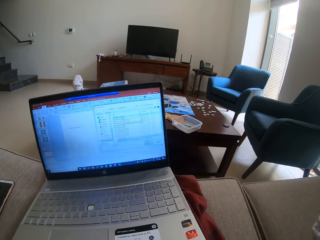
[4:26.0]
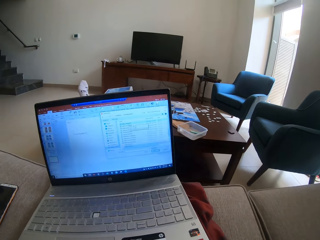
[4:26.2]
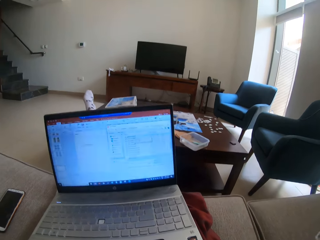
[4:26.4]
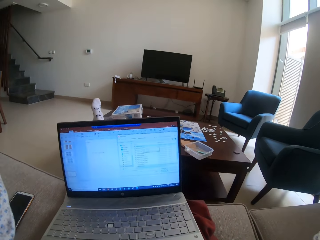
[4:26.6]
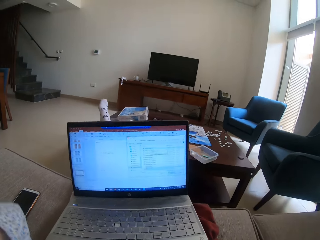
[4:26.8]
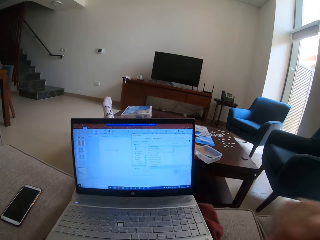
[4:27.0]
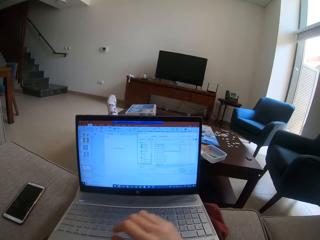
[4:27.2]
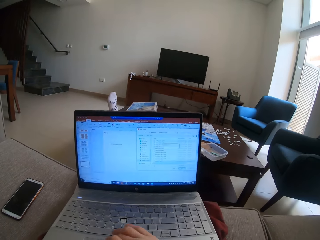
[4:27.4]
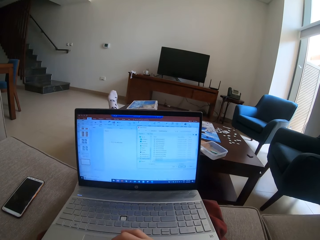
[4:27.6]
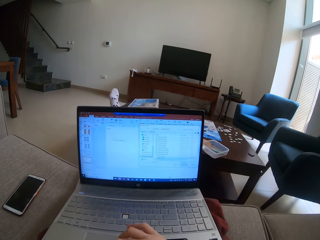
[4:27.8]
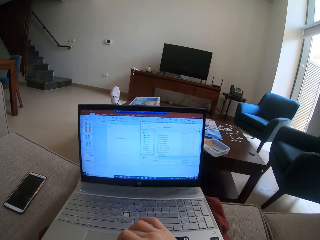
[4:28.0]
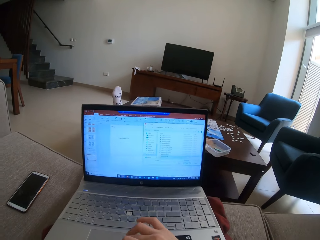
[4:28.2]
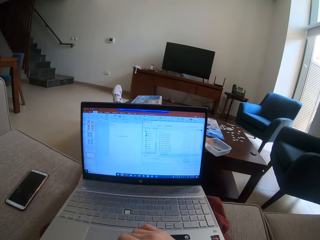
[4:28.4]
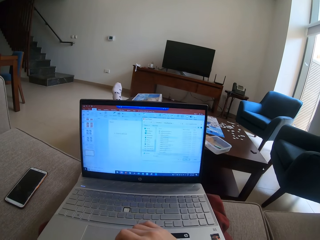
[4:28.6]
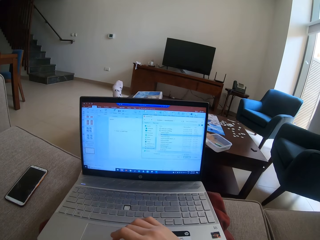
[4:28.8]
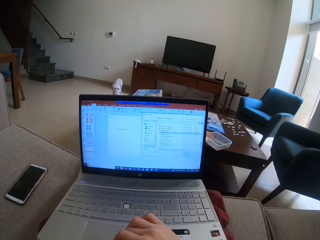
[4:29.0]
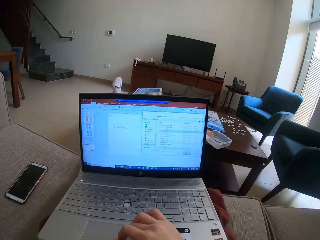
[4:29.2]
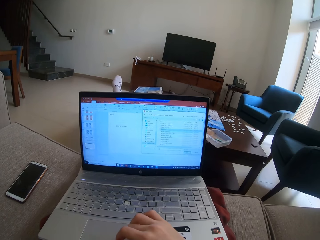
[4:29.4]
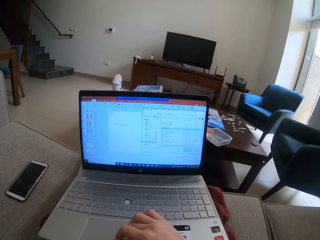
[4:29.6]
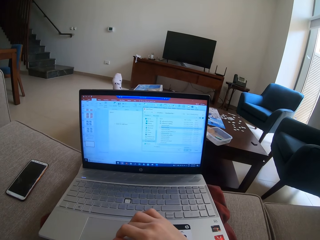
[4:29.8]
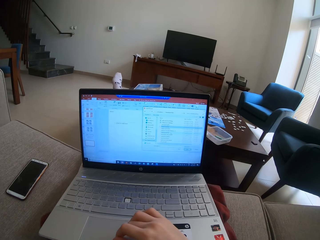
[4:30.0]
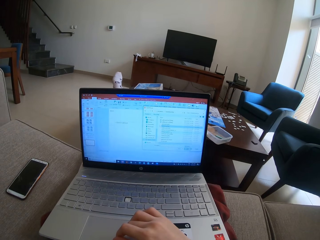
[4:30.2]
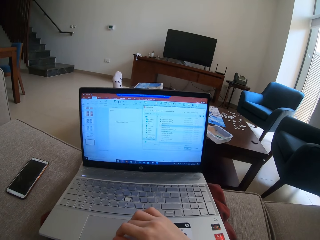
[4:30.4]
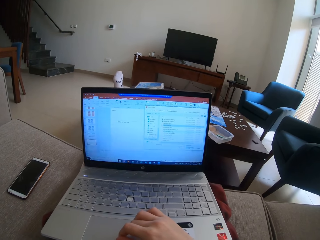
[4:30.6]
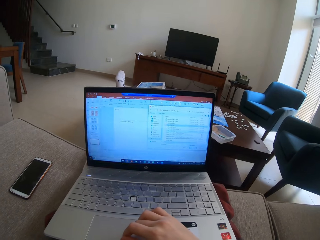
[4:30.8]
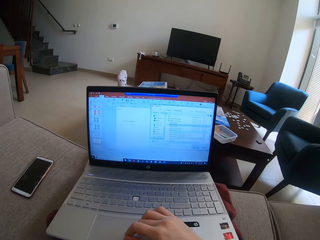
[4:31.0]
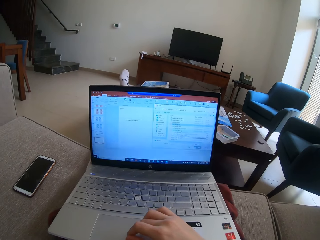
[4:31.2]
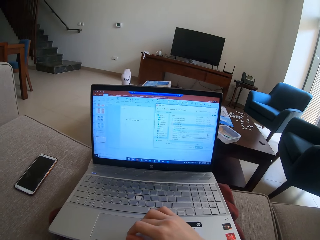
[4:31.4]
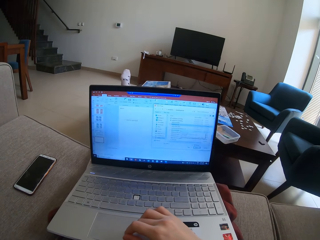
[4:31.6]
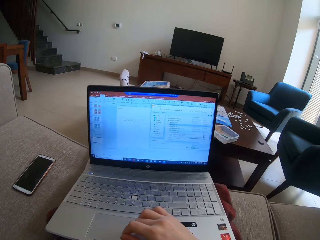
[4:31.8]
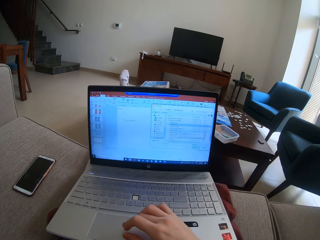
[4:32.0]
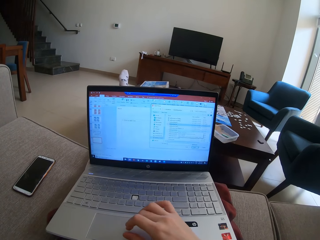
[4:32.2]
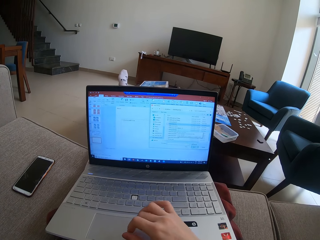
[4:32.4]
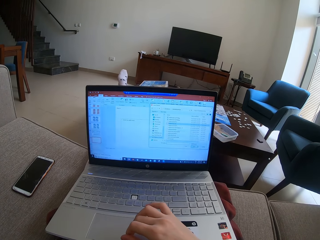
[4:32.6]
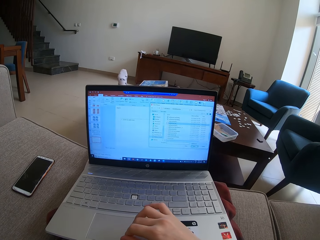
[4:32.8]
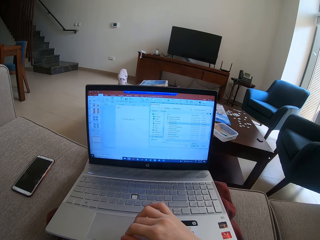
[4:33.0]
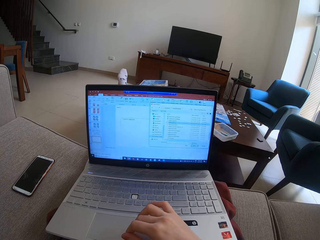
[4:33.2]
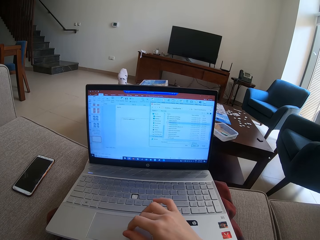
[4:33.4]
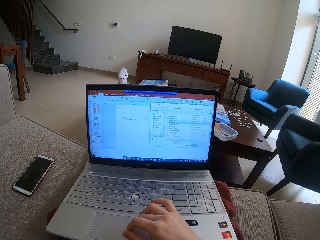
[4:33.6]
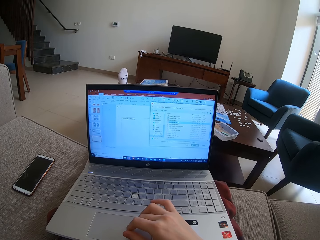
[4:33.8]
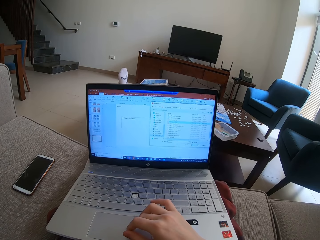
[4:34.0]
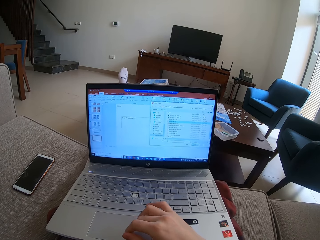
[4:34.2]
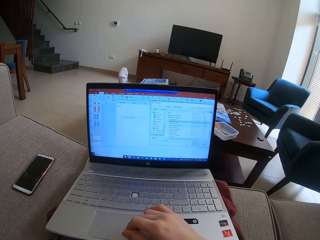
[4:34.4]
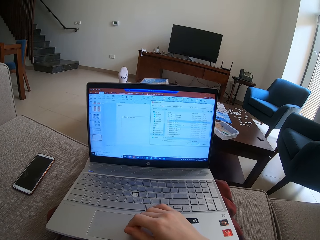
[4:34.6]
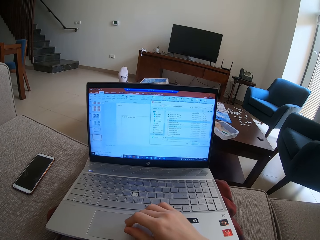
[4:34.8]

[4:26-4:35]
The camera wearer operates the laptop. They scroll on the laptop on the table.

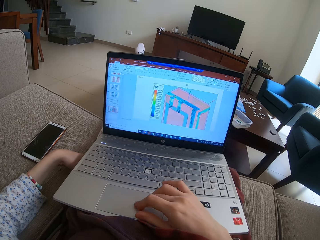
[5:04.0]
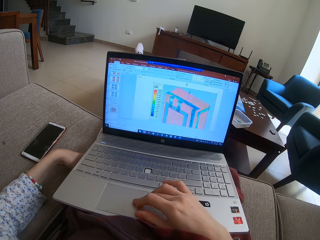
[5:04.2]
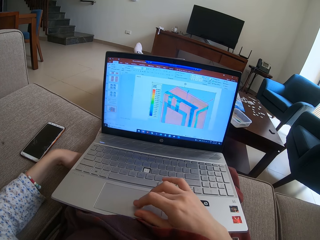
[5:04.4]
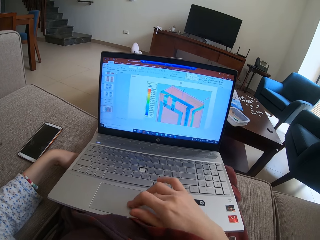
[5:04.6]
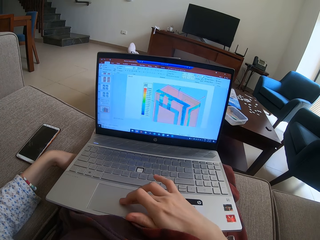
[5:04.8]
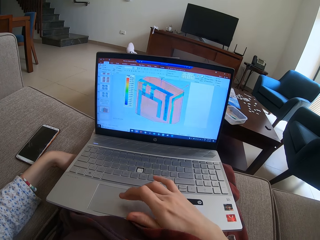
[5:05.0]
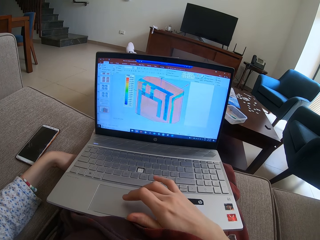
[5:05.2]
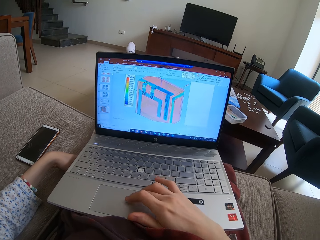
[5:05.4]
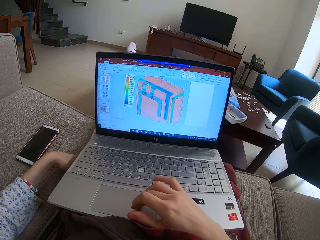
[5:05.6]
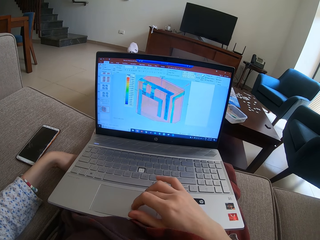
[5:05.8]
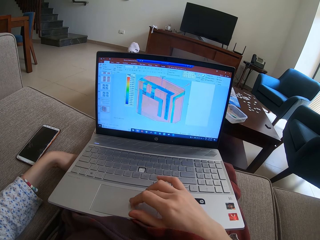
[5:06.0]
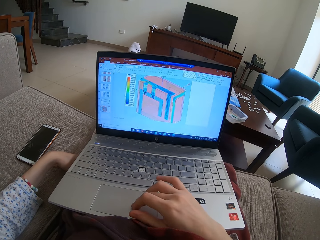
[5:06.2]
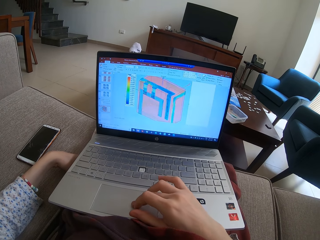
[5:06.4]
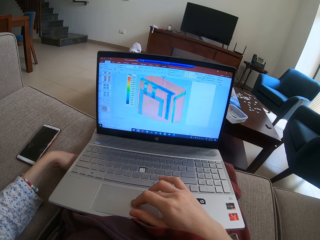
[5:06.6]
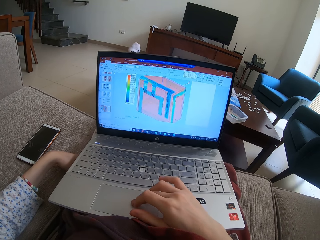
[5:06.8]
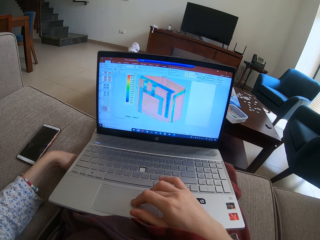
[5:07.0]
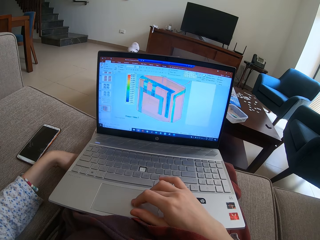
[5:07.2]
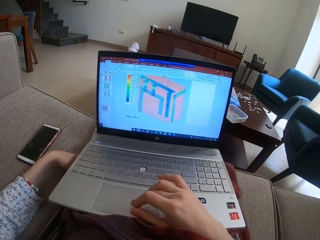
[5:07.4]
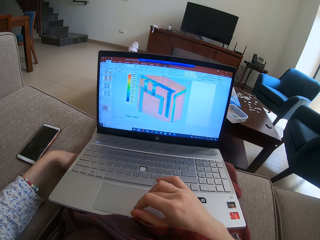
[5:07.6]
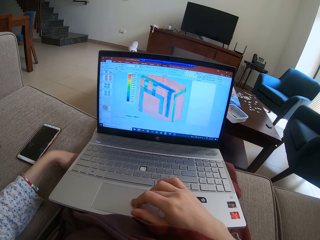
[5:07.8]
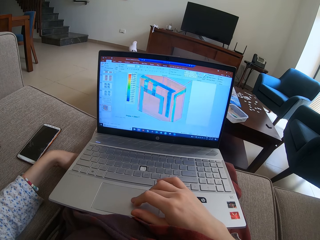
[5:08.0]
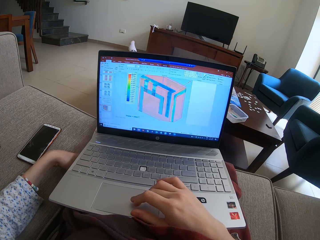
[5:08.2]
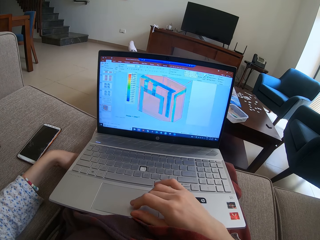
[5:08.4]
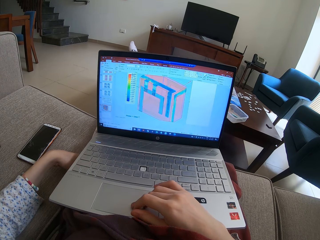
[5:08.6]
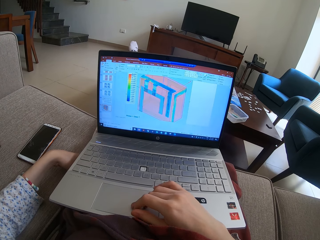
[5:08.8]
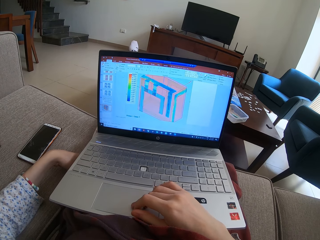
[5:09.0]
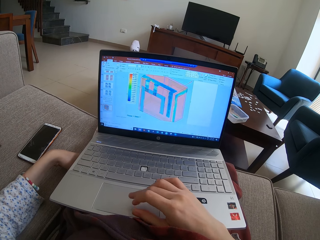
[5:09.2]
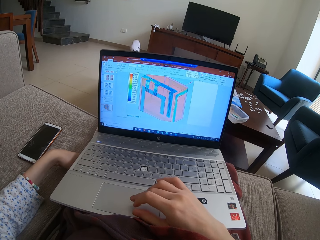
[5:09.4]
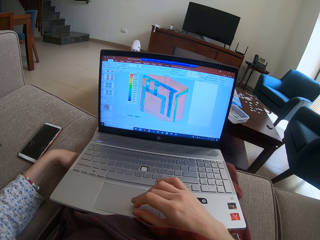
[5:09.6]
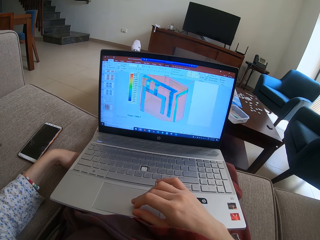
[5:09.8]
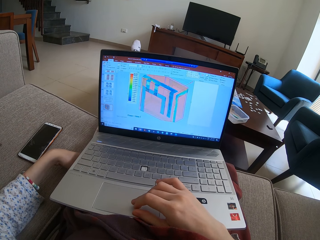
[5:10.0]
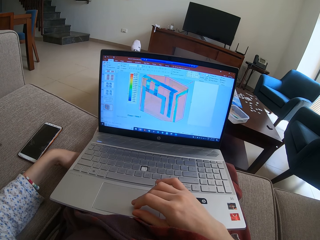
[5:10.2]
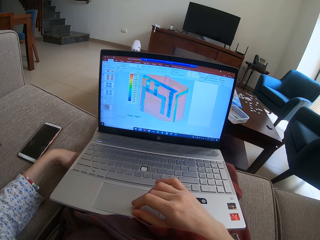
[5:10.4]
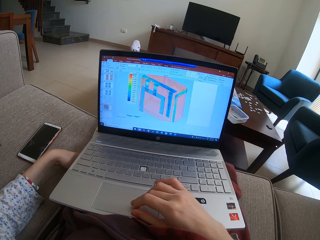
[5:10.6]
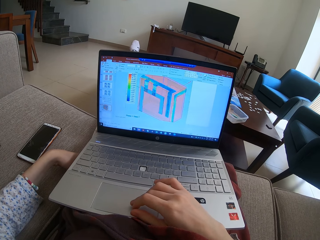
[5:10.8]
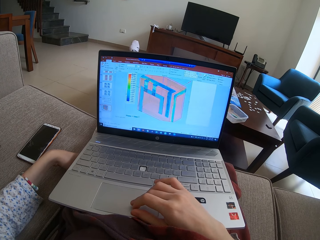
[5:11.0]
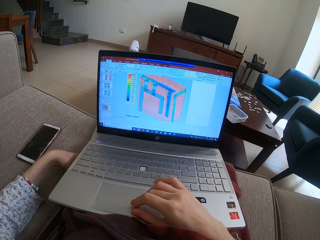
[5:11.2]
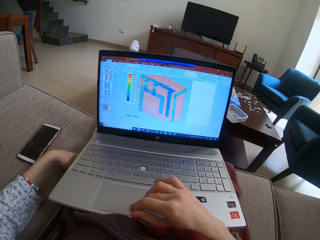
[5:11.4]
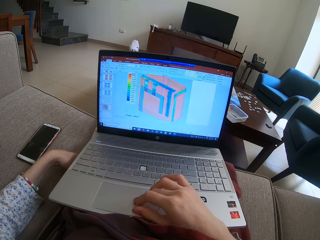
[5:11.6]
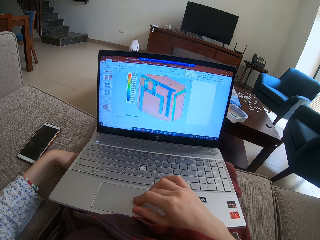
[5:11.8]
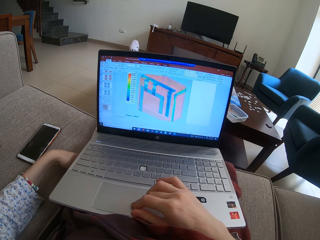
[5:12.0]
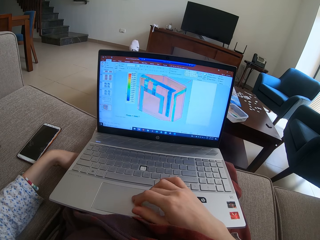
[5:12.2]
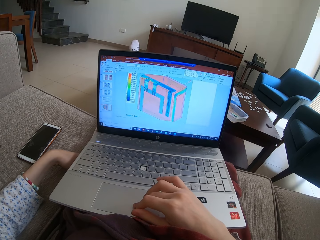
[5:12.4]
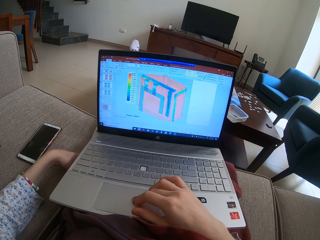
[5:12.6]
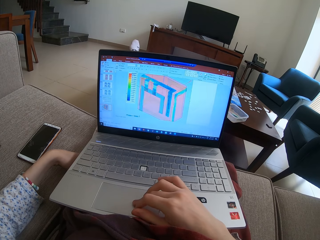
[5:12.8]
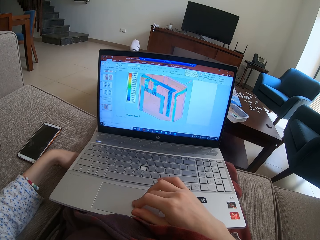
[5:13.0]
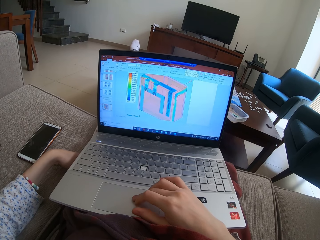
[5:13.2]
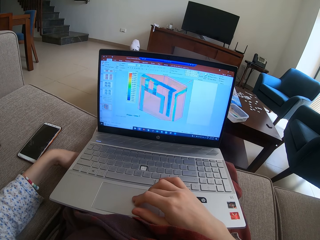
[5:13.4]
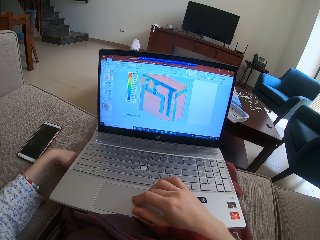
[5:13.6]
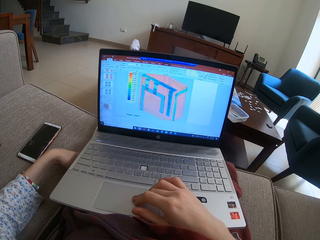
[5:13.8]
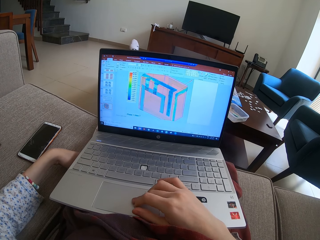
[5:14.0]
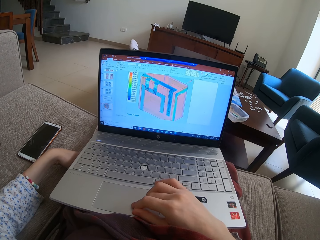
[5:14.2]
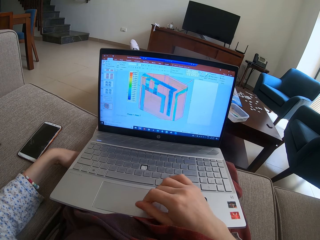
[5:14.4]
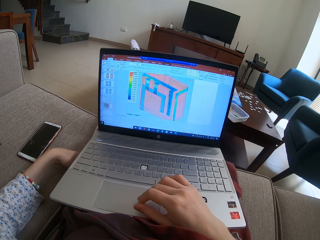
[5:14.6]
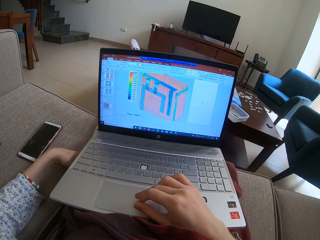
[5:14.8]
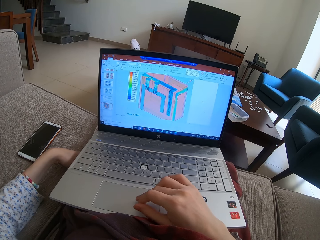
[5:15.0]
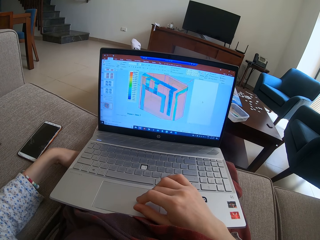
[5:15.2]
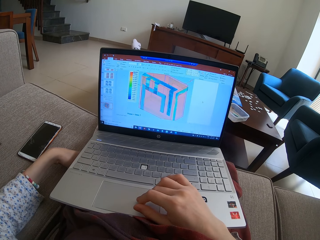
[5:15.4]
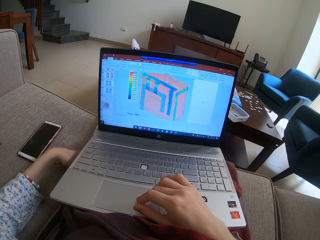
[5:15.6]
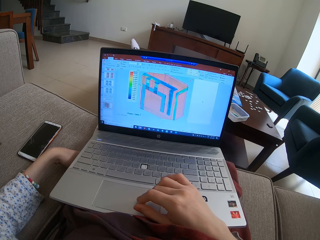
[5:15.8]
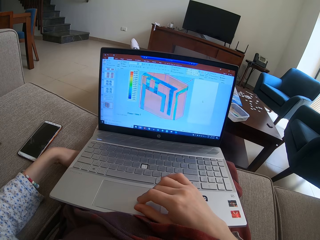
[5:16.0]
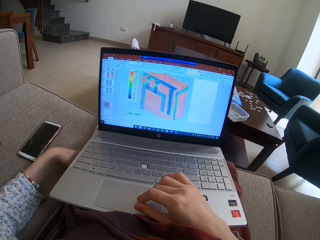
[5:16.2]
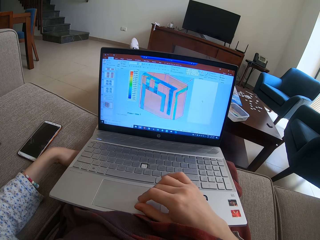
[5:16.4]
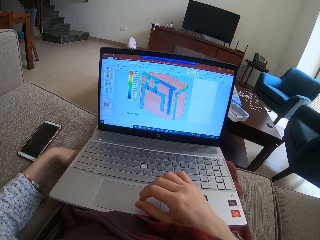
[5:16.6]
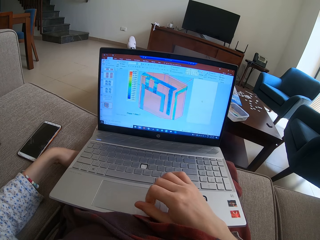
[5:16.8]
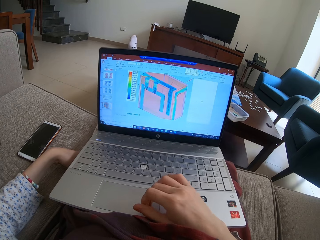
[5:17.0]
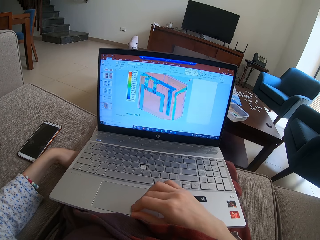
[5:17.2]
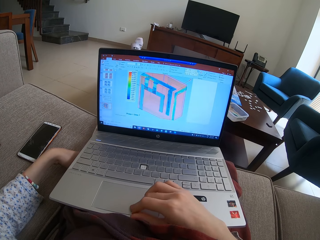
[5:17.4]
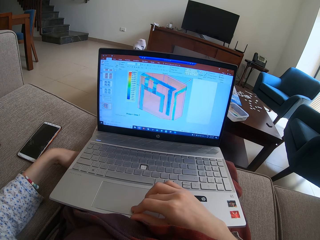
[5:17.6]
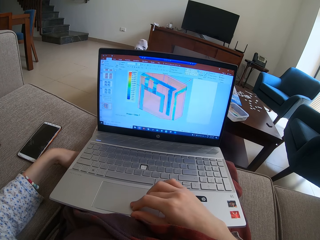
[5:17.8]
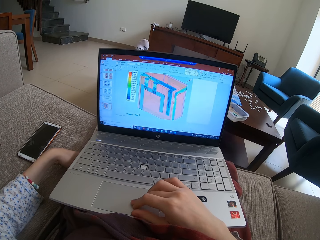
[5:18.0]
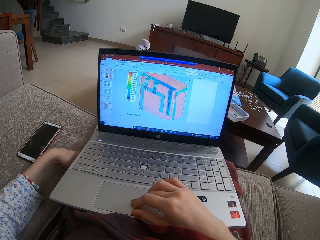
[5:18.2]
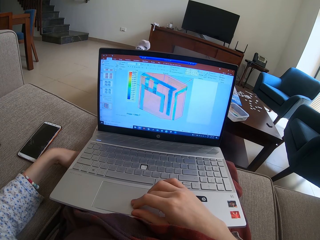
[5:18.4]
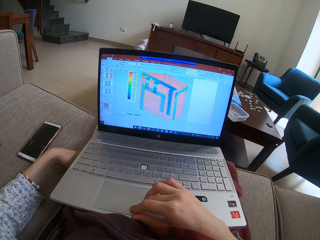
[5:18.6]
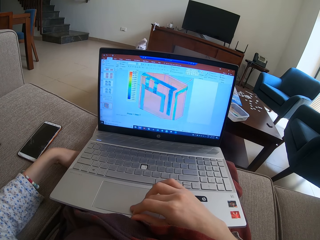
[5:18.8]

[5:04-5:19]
The camera wearer stares at the laptop. She scrolls the touchpad. She scrolls it repeatedly. She stares at the laptop. She stares at it again. She scrolls the touchpad. She scrolls it again. She stares at the laptop. She moves her leg.
